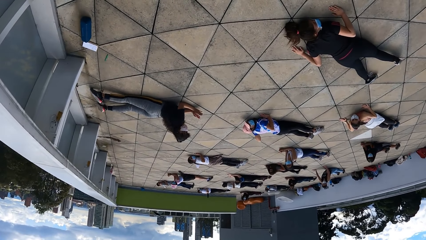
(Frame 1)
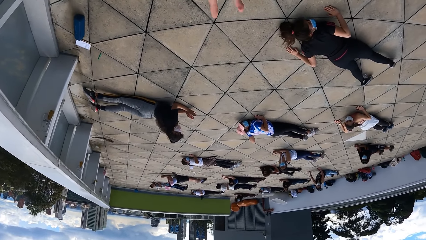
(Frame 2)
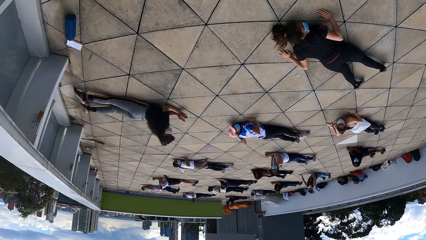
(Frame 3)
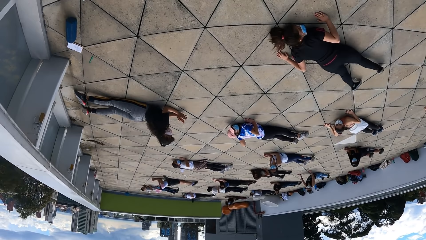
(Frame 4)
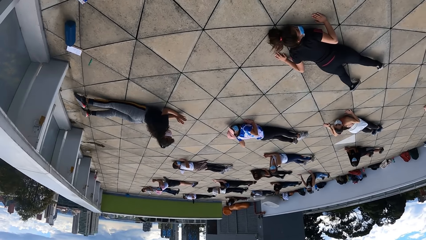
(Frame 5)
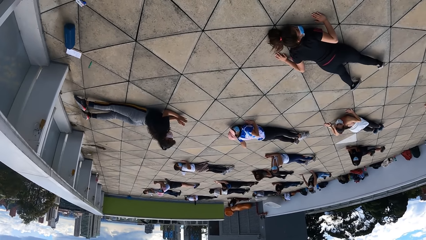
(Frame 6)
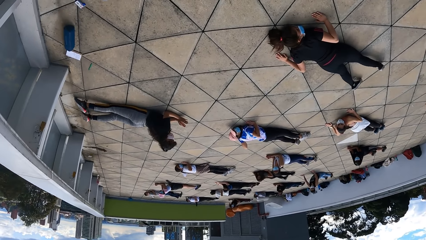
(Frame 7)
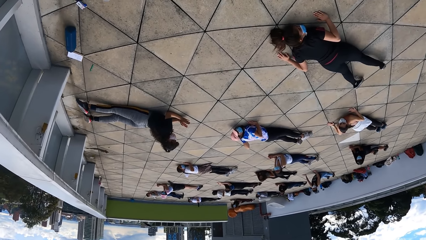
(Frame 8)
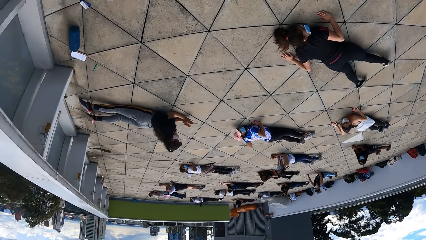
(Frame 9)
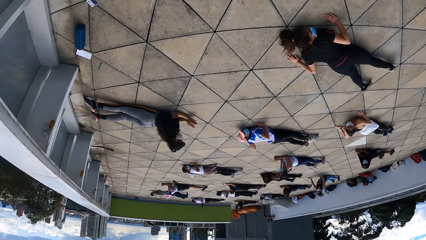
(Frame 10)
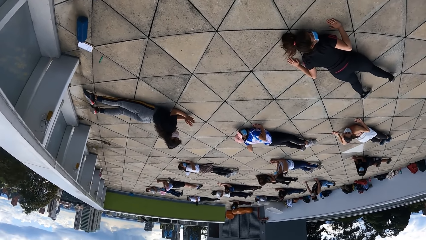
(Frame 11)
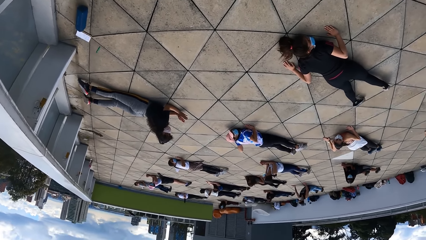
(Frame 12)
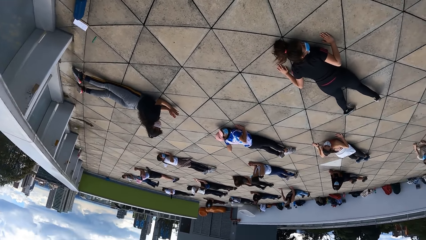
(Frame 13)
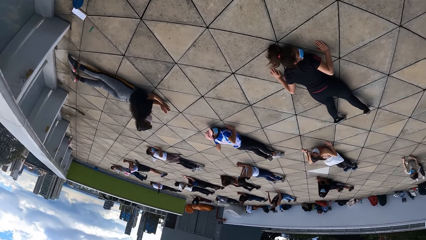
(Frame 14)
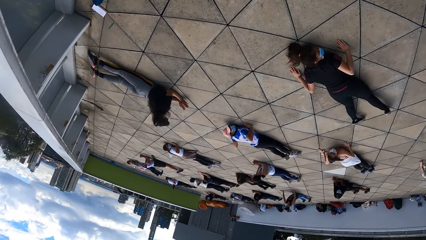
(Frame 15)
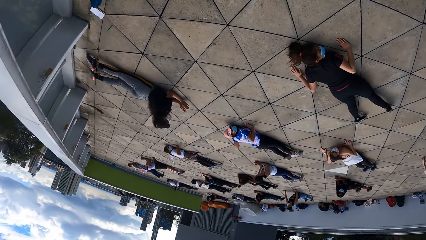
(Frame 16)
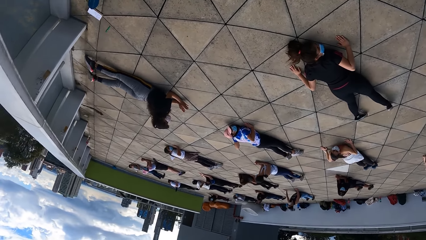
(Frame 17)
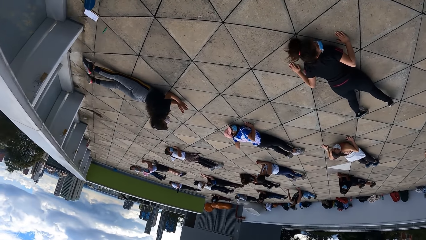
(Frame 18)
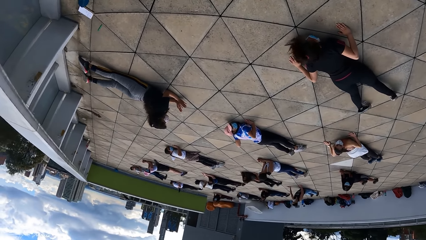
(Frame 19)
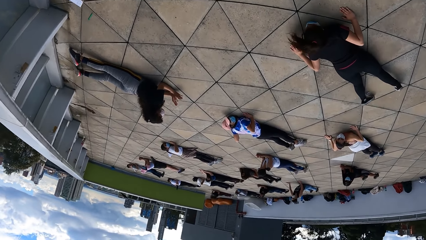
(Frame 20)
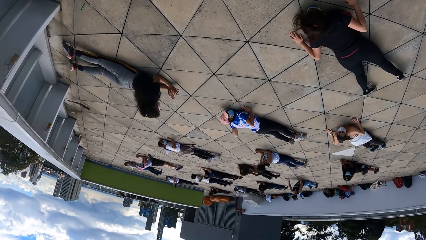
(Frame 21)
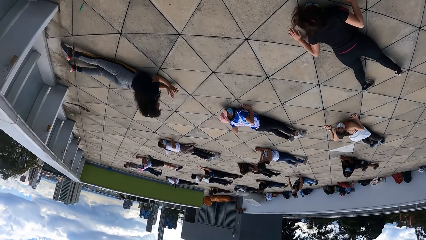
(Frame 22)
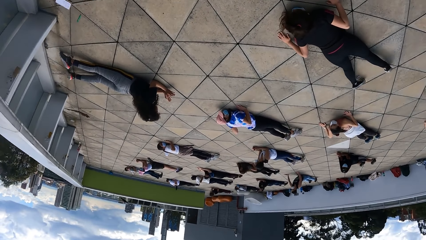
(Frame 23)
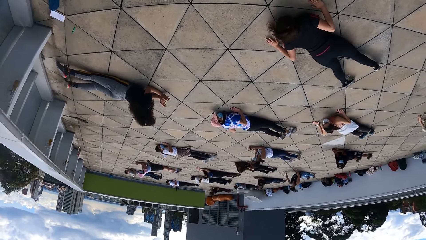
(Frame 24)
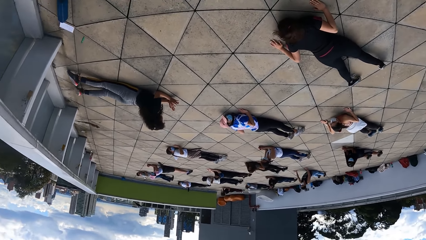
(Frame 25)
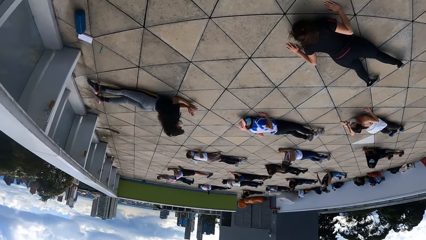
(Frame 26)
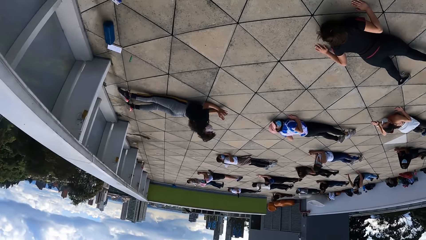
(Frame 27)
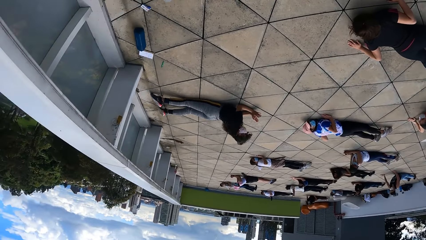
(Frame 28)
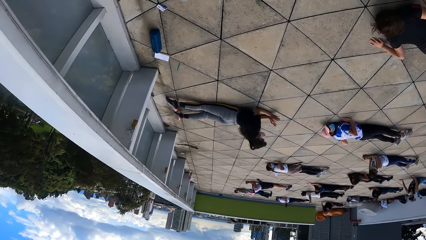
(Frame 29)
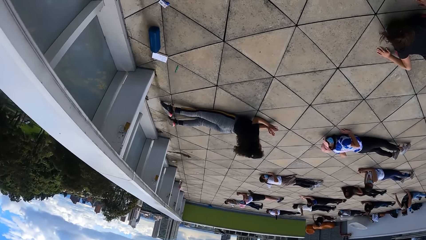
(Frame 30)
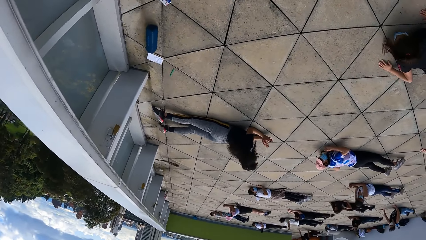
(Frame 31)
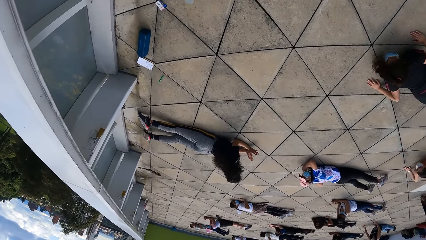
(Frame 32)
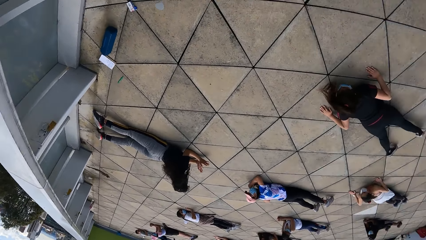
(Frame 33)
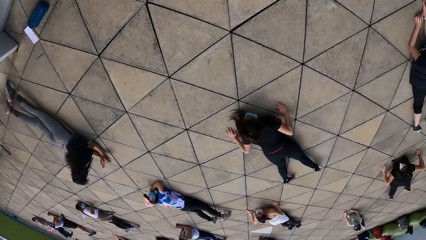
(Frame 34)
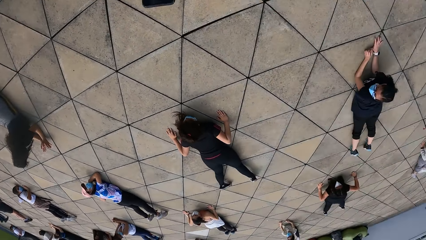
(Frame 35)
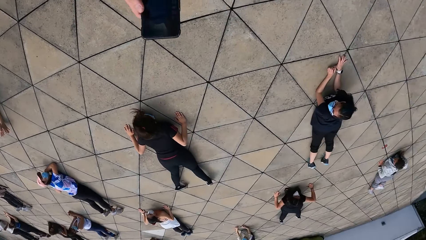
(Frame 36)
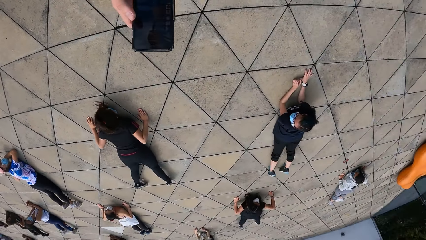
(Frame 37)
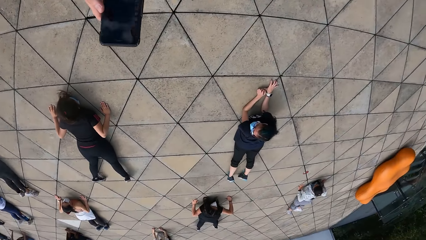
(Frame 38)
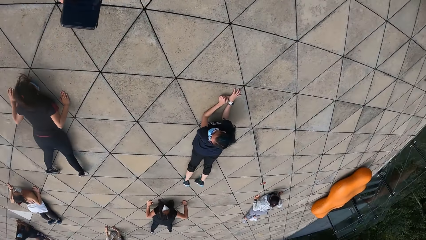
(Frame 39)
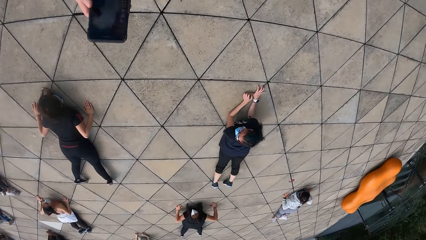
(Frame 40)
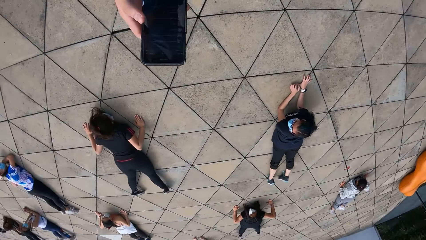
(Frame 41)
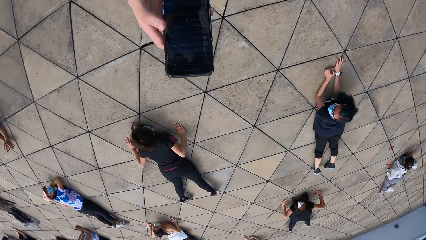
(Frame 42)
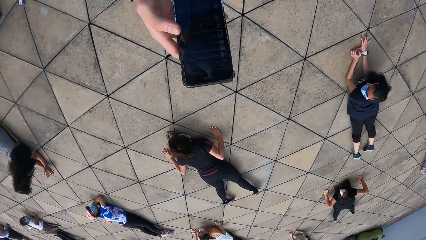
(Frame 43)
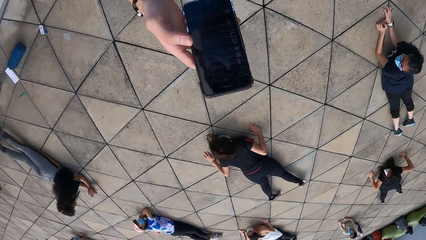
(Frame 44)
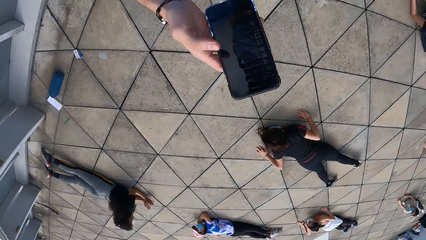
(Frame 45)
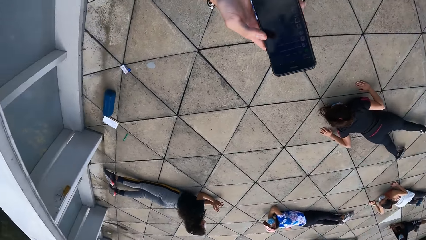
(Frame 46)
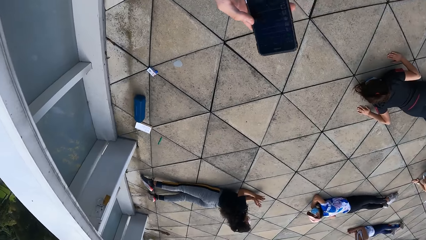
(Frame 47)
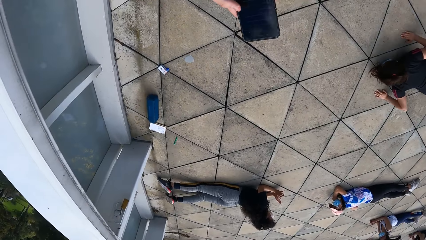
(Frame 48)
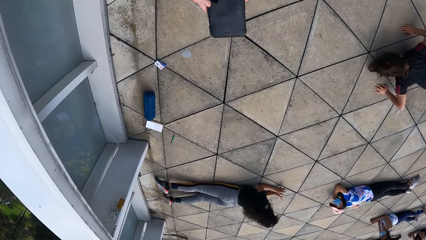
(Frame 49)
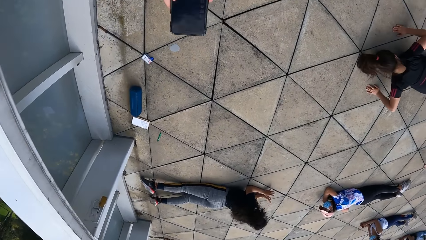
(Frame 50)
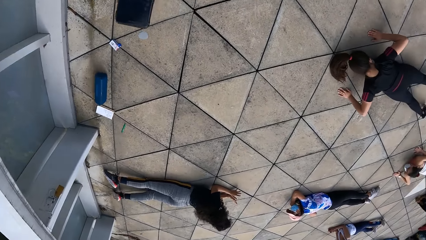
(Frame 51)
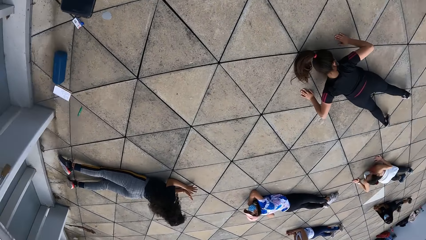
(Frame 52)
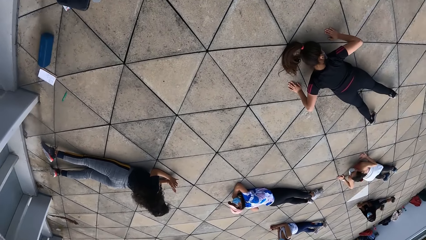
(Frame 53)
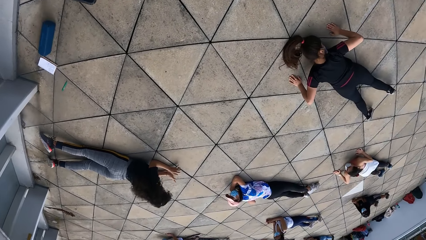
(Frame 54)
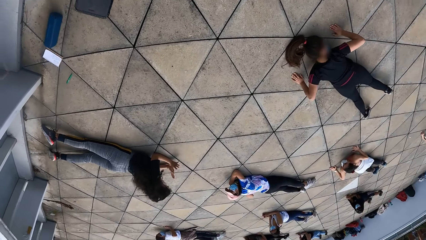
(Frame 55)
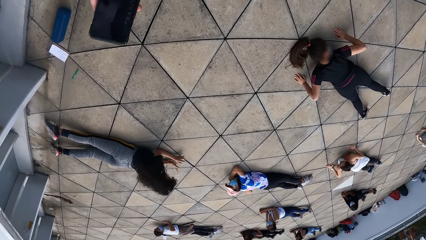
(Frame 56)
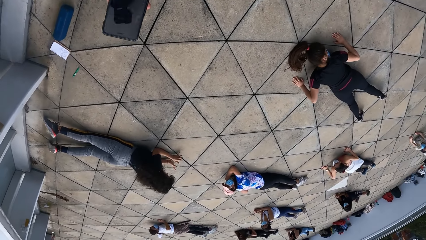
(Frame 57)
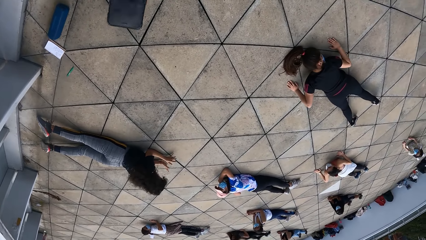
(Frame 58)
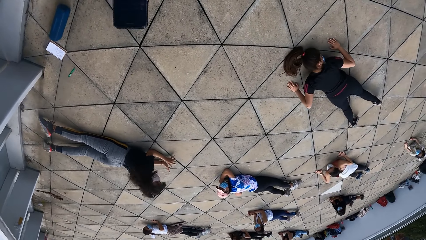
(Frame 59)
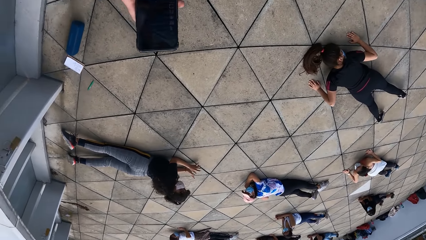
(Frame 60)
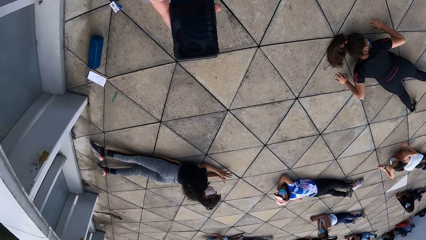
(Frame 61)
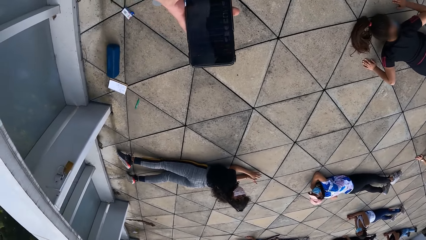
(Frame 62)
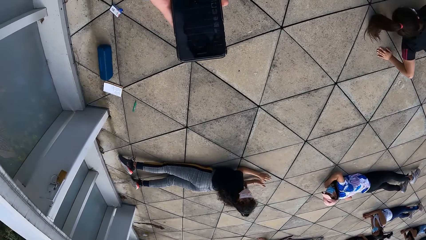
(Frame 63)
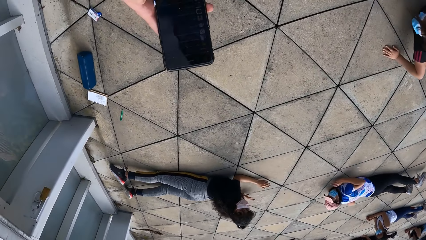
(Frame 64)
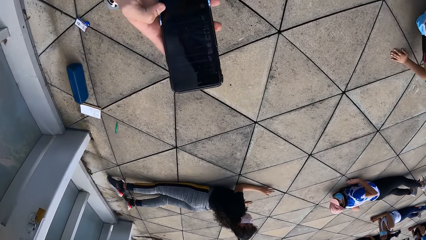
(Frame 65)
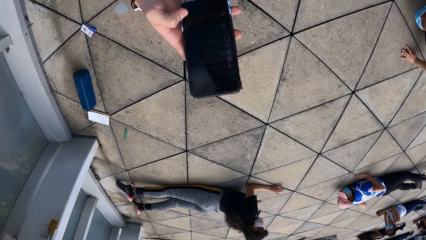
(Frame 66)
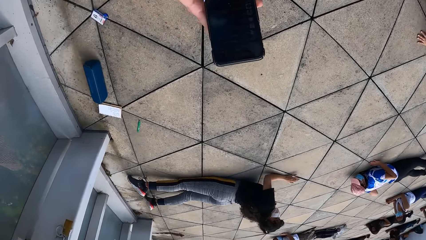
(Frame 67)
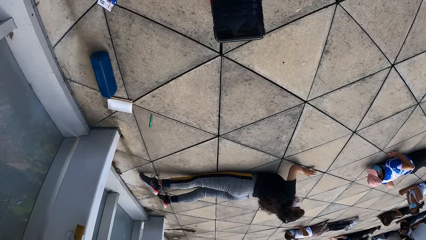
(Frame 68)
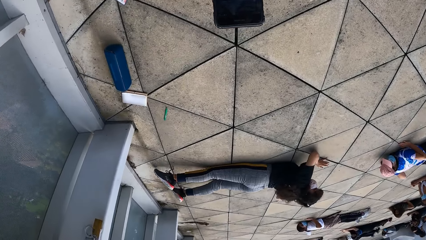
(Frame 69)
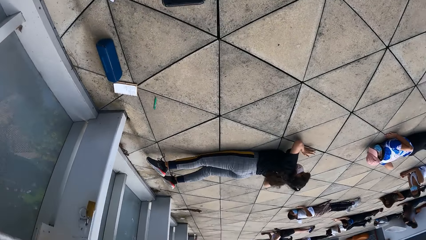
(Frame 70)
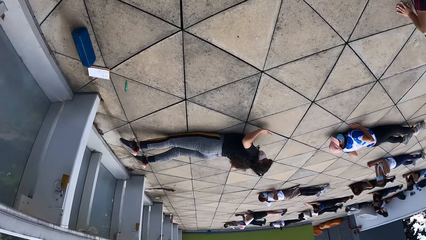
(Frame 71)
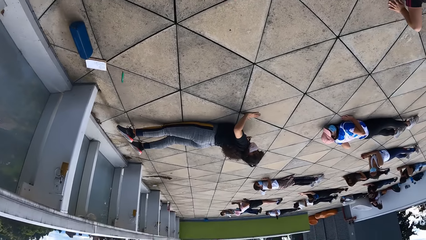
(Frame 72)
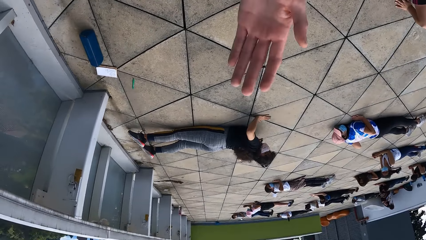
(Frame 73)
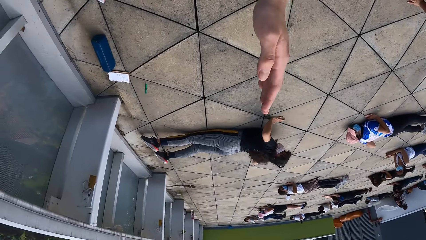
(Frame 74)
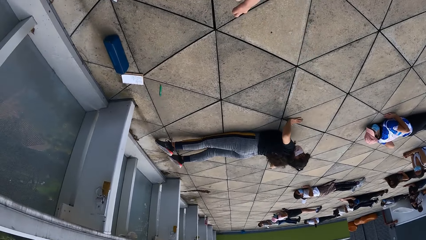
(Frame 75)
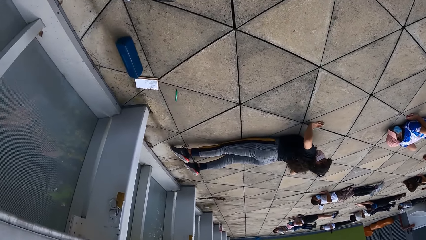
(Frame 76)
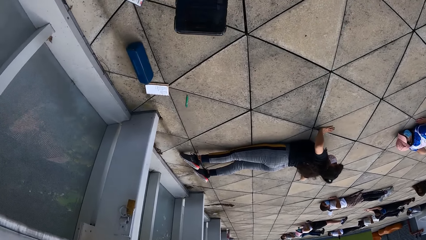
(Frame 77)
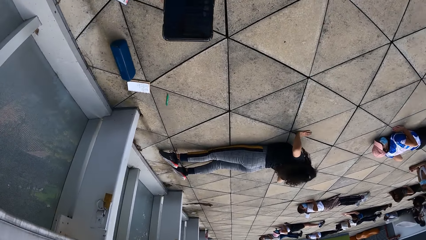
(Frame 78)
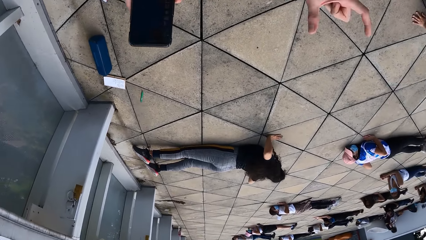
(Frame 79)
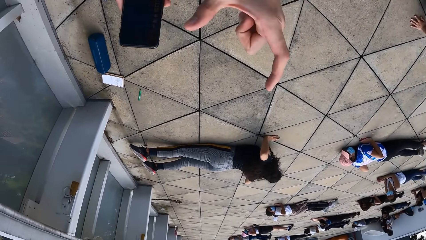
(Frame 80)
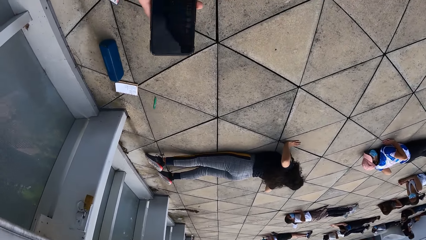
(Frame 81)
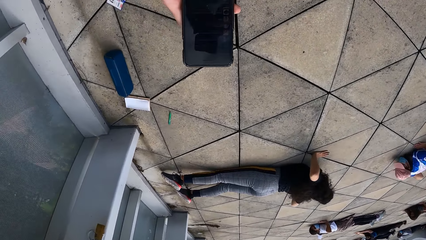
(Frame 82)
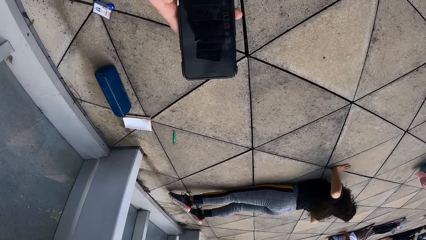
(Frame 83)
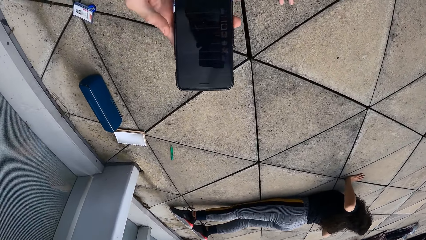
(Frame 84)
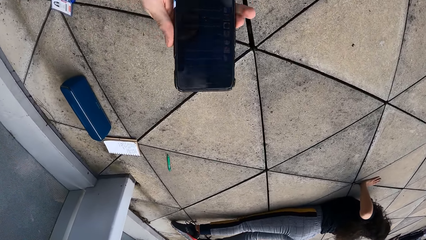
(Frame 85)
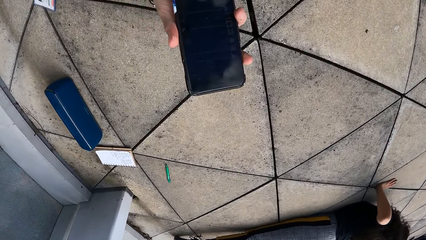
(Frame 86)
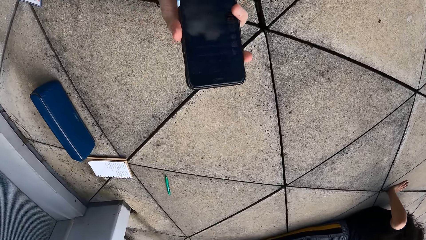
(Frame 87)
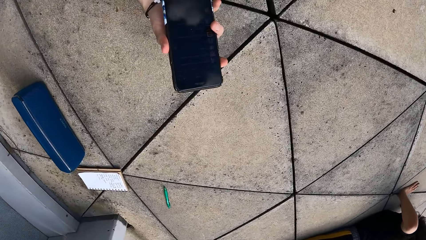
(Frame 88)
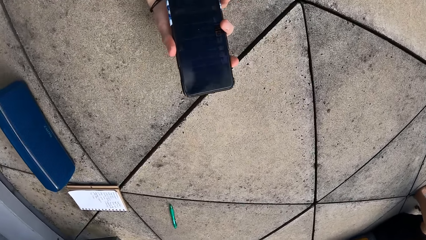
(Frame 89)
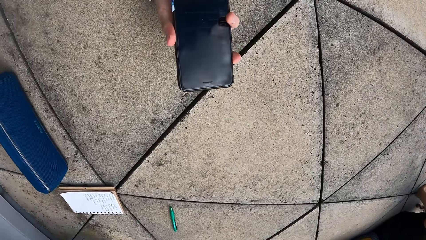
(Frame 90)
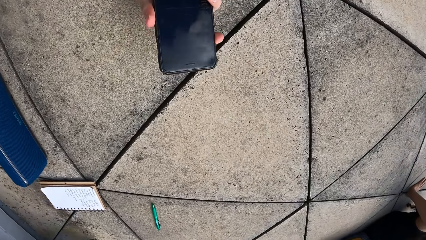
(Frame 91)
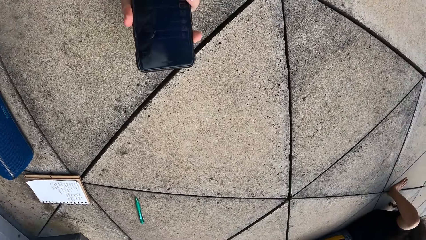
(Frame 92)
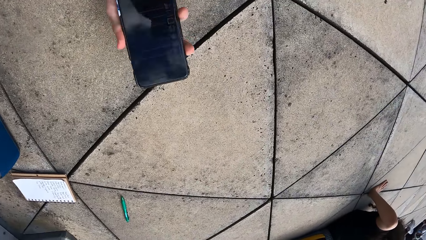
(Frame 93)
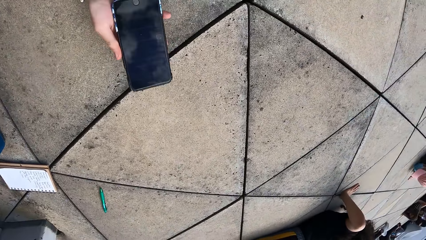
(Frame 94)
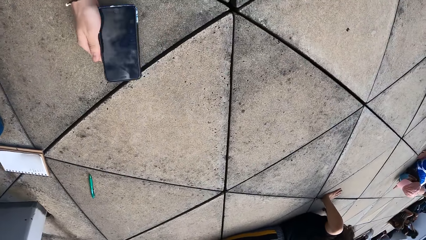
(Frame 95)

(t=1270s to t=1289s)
The camera wearer looks around. She scrolls on the phone. She speaks to the group. She sways a hand. She scrolls on the phone. She sways a hand. She scrolls on the phone. She drops the phone on the floor with her right hand.
